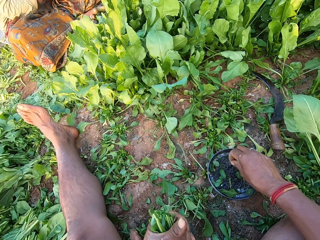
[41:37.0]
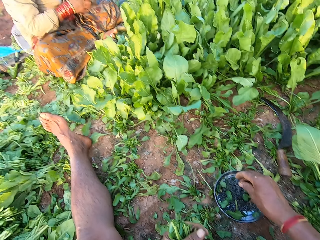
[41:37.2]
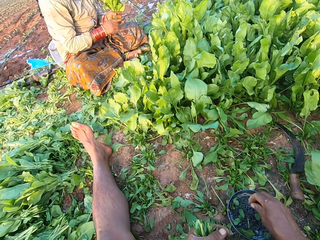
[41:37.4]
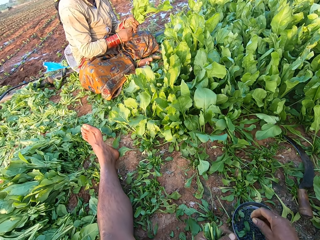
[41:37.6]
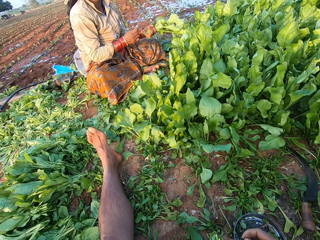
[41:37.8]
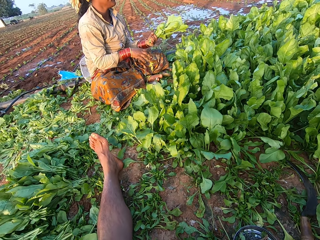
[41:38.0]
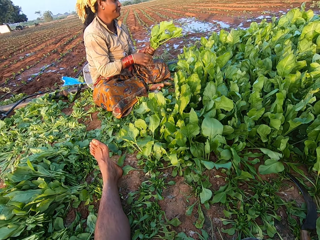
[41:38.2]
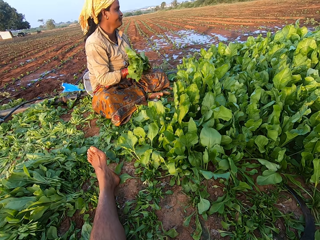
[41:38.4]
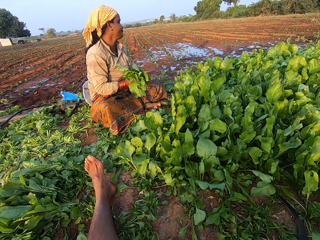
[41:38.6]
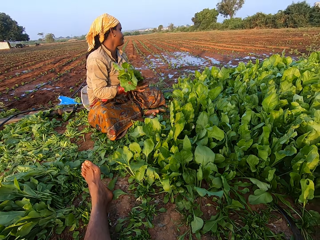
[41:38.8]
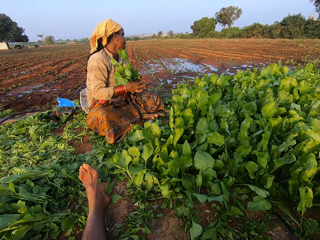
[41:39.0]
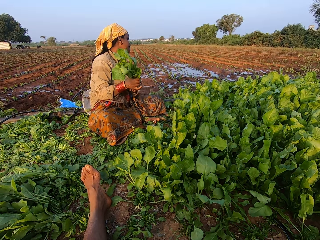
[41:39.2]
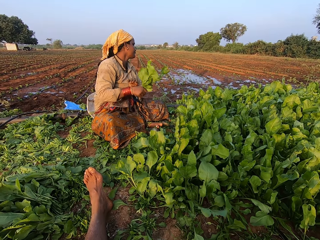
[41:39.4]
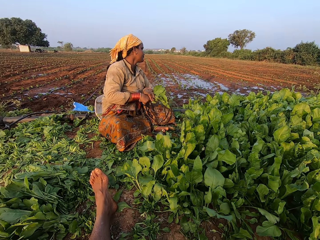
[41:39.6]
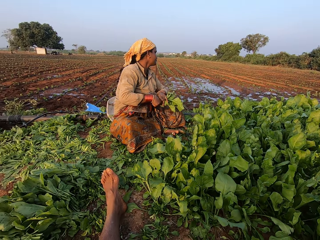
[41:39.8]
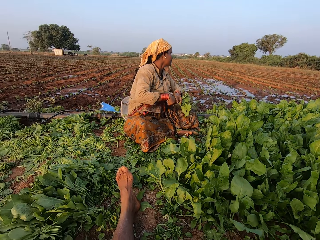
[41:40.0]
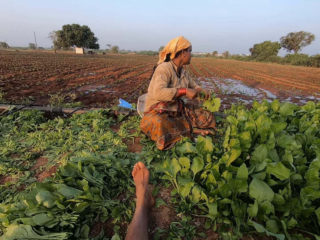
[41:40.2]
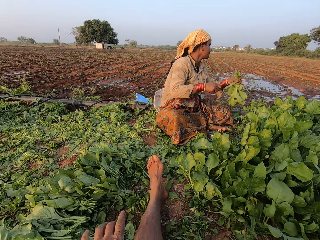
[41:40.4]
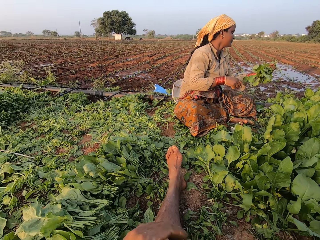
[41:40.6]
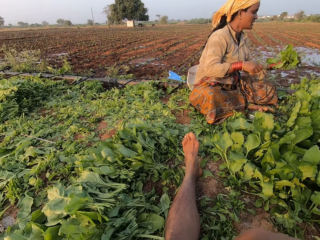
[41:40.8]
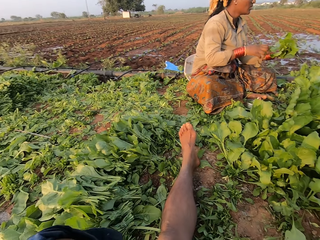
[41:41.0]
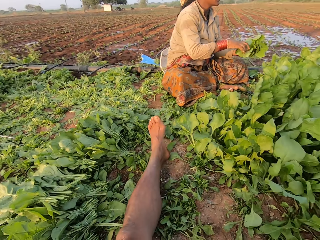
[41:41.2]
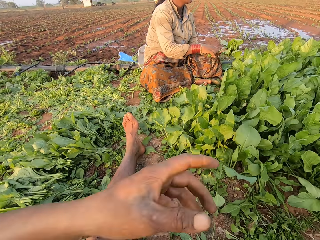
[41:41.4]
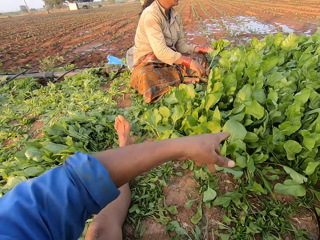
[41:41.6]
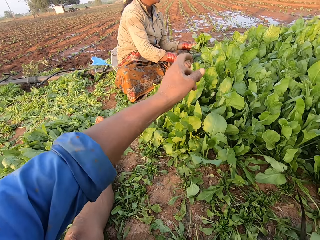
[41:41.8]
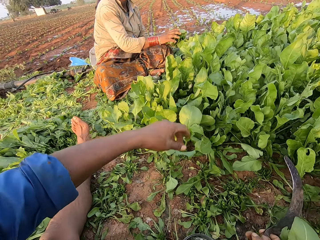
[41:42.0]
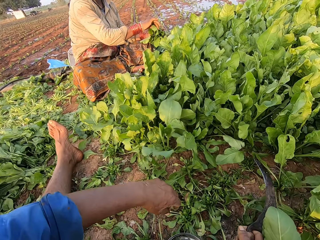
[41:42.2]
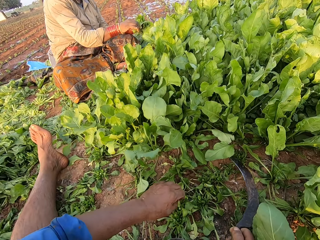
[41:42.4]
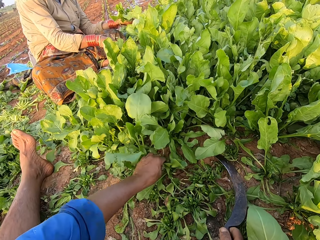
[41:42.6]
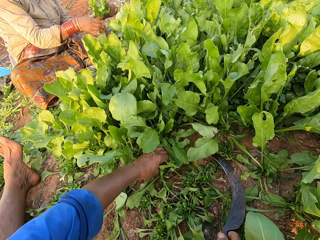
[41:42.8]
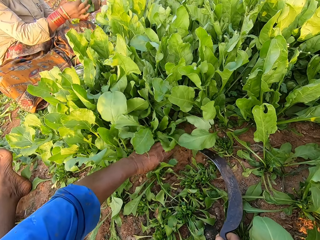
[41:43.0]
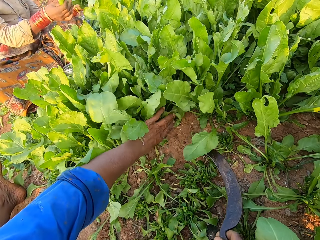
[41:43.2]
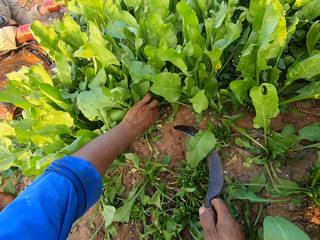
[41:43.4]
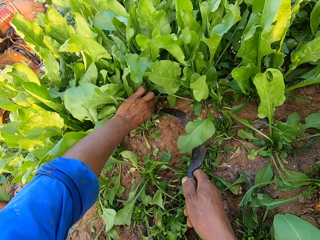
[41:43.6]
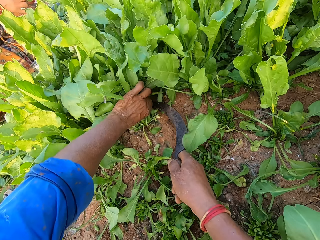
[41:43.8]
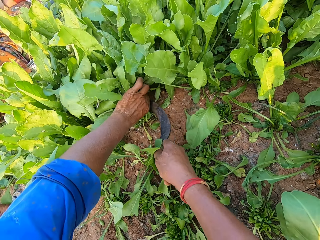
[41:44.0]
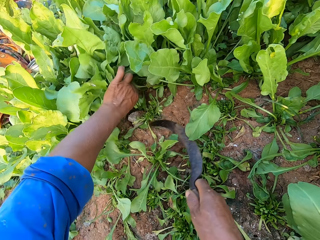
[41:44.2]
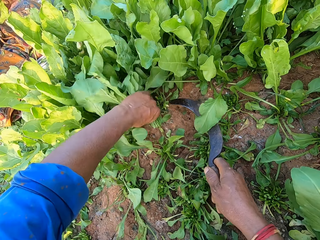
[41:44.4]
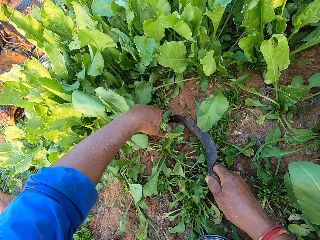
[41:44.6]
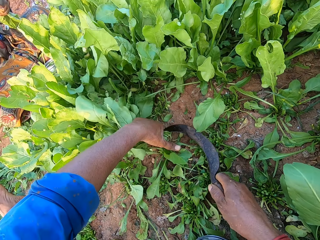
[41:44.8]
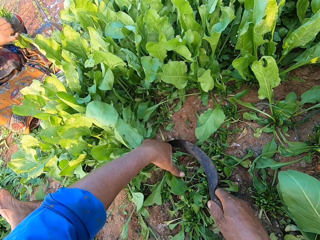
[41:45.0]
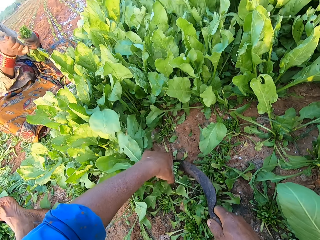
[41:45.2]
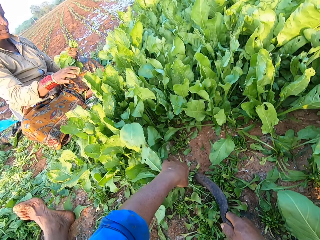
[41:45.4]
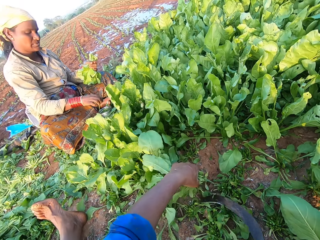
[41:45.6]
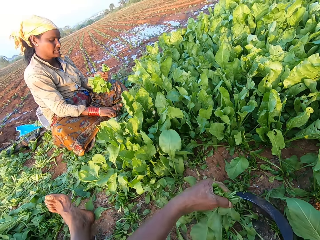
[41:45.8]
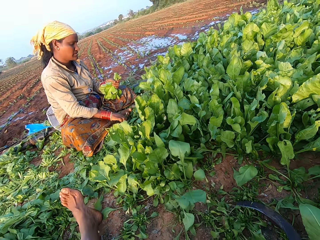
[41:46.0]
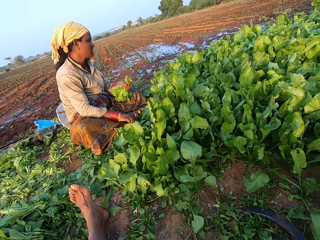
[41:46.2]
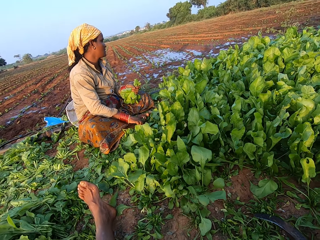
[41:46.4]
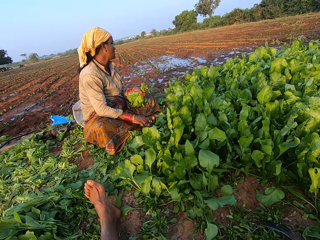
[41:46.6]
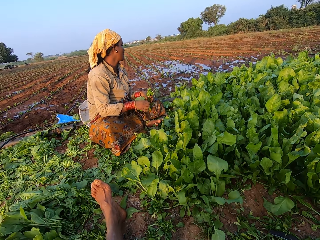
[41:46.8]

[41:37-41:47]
The camera wearer picks a rubber band from the metal plate on the ground with his right hand. The woman plucks the spinach plants in her left hand with her right hand. The woman converses with the camera wearer. The woman squeezes the spinach plants with her hands. The camera wearer converses with the woman. He puts a bunch of spinach on the ground. He touches his face with his left hand. The woman plucks a spinach stalk with her right hand from the spinach plants in her left hand. The camera wearer gestures with his left hand. The woman drops a spinach stalk on the ground with her right hand. She does so again. The camera wearer holds the spinach plants on the ground with his left hand. The woman picks a spinach leaf from the spinach plants in her left hand with her right hand. The camera wearer aligns the spinach in the left hand. The woman drops the spinach leaf on the ground with her right hand. The camera wearer picks the sickle from the ground with his right hand. He cuts the spinach plants from the ground with the sickle in his right hand. He picks a spinach plant from the ground with his left hand. He cuts the spinach with the sickle. He drops the sickle on the ground with his right hand.

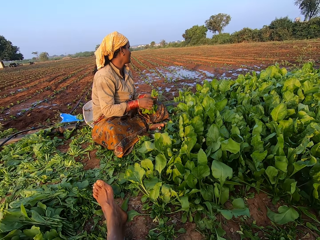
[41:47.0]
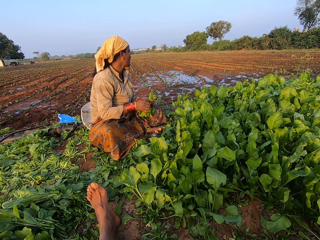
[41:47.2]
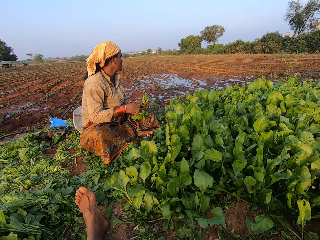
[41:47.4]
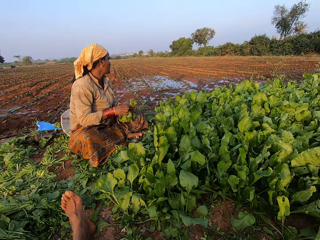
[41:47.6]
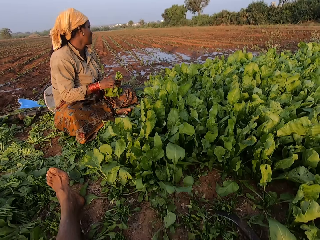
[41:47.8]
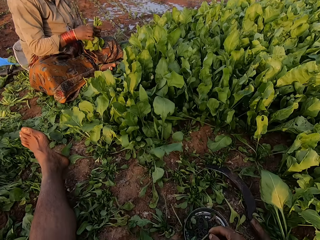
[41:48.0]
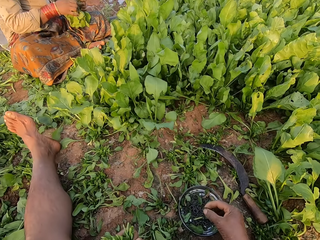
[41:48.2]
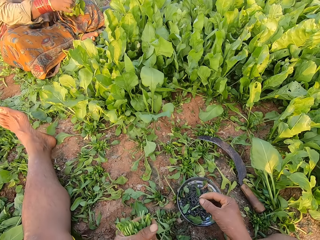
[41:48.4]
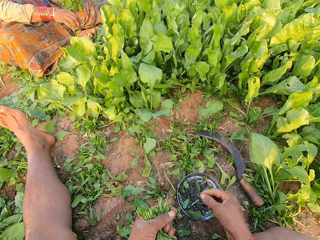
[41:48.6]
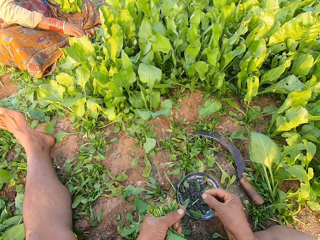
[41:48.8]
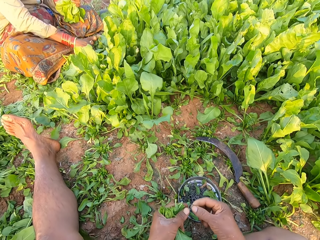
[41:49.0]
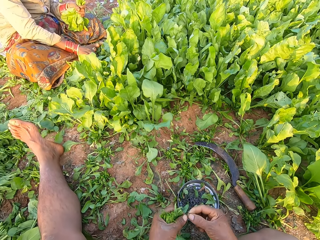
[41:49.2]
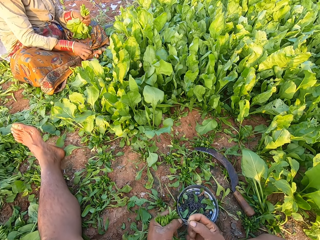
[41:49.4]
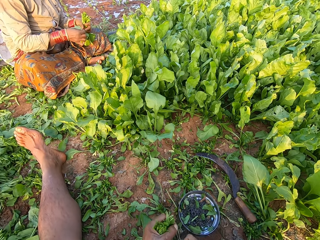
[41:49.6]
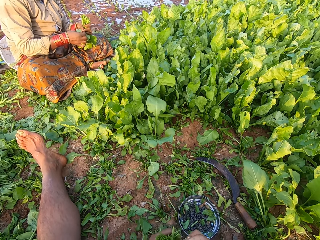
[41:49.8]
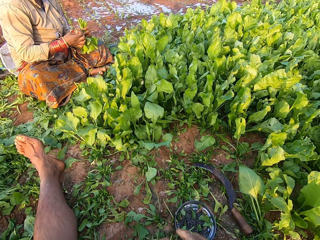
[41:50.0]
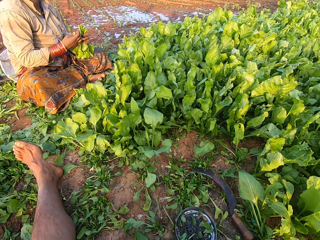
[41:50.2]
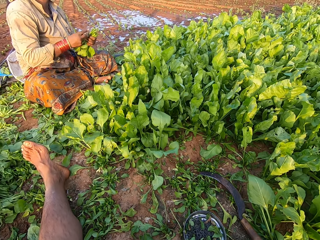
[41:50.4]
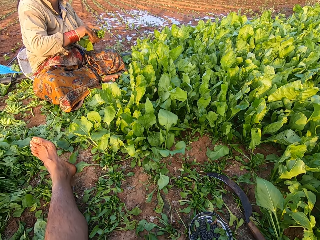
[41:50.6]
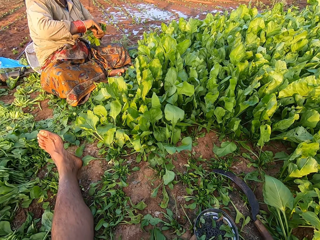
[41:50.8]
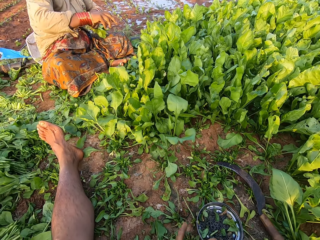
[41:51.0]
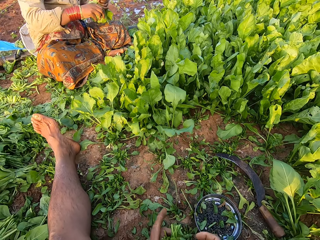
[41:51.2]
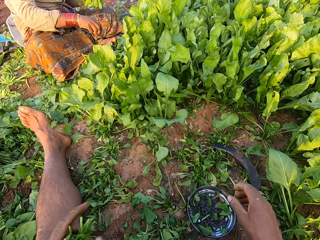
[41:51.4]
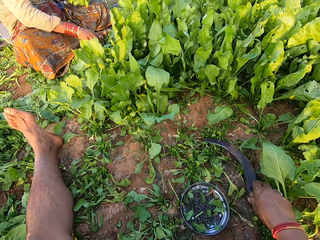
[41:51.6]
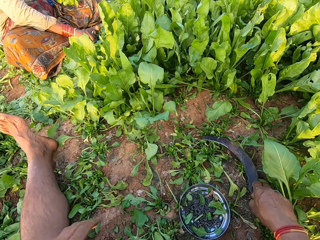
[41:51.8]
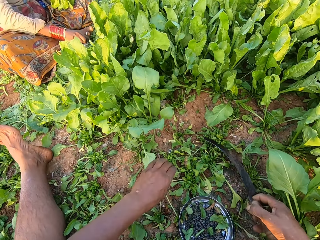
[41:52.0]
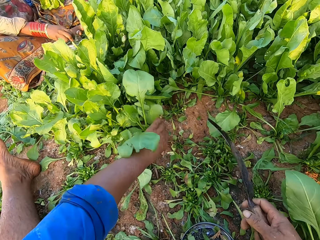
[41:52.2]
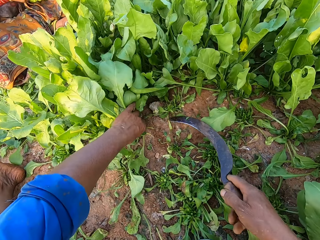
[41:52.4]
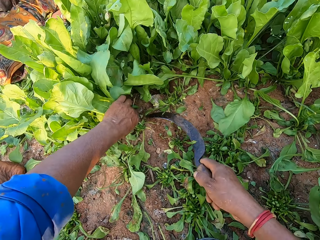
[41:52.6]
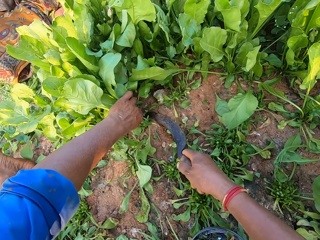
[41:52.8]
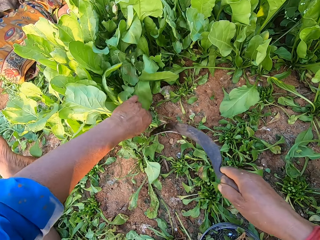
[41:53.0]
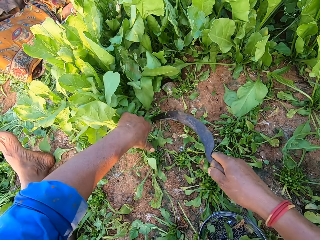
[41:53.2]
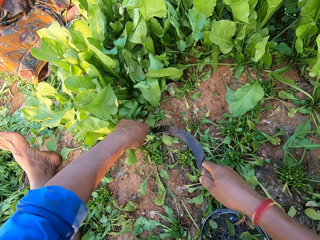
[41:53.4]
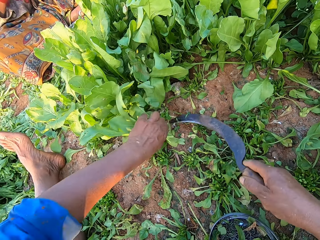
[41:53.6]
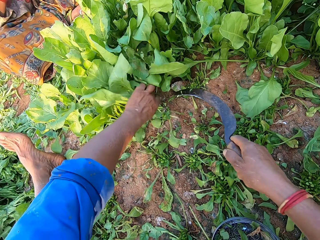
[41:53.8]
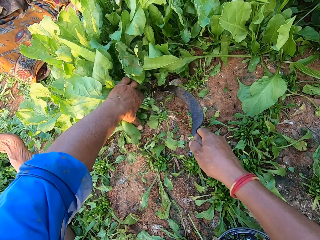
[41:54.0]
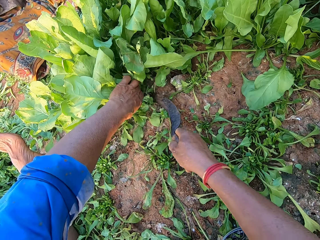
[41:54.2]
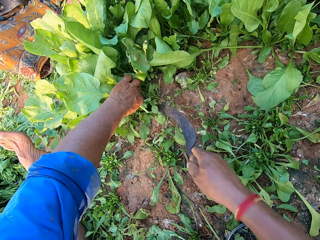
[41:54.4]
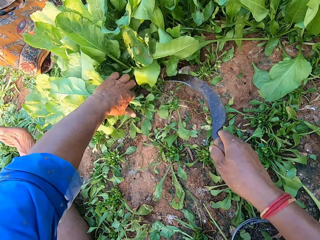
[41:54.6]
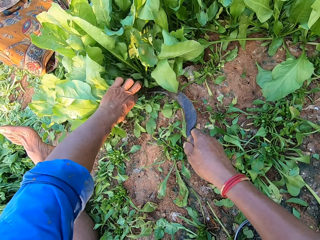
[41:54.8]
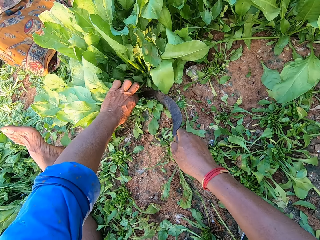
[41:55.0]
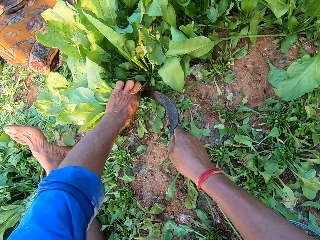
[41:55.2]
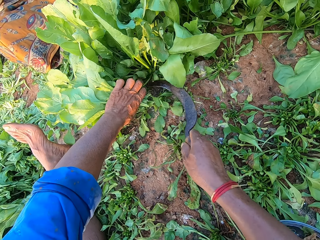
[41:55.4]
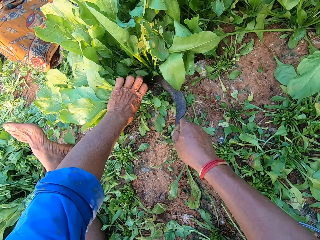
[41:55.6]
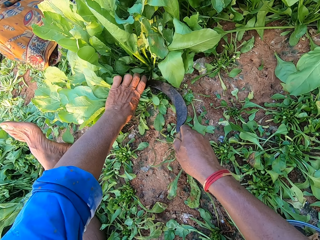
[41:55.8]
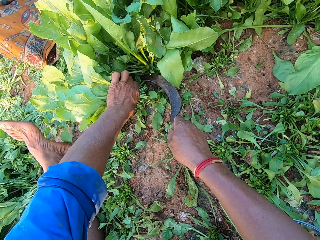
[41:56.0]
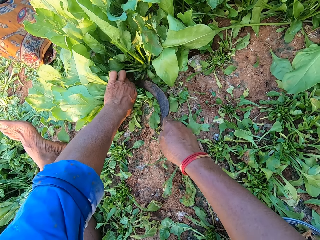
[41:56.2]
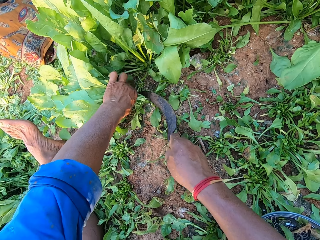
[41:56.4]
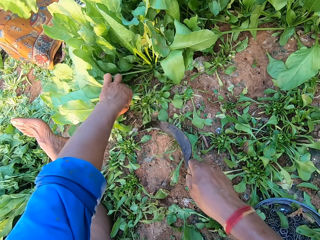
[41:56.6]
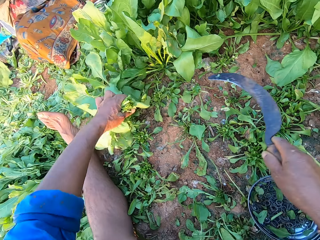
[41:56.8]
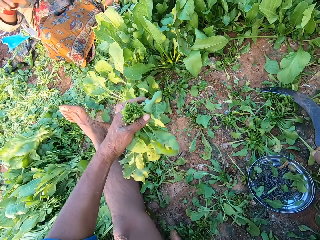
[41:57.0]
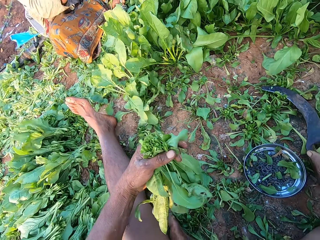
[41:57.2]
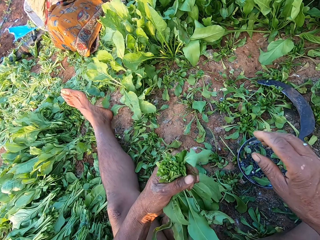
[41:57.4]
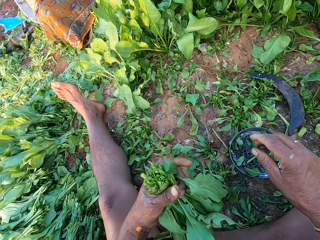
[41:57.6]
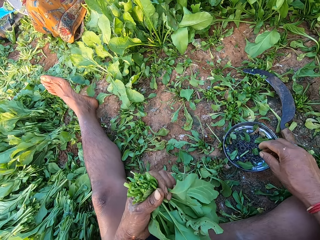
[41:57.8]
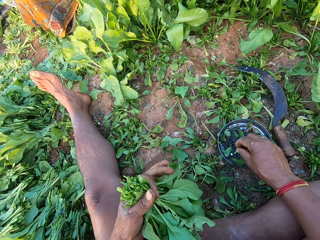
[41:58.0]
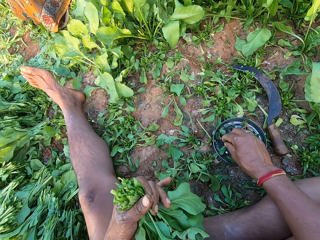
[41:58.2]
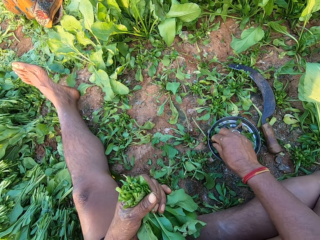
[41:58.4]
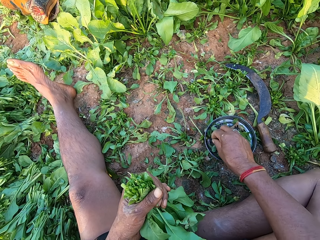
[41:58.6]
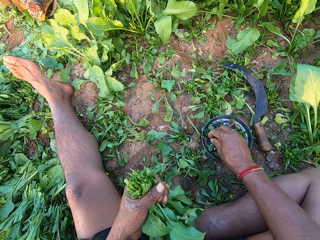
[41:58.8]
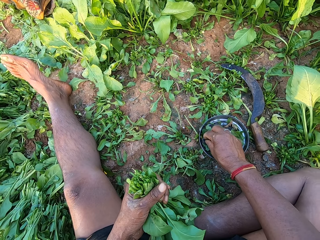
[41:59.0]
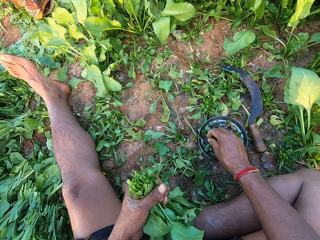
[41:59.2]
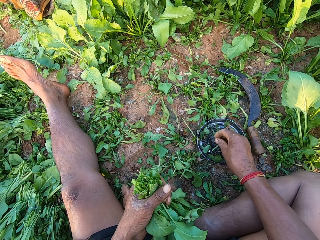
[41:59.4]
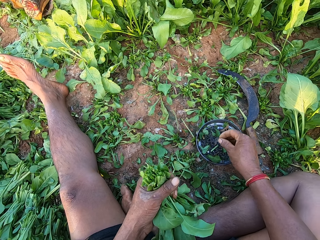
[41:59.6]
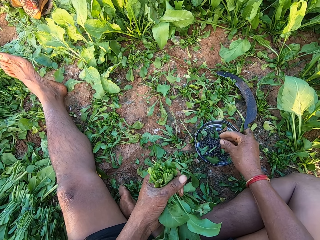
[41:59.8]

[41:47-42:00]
The woman picks a rubber band from the metal plate on the ground with her right hand. The camera wearer converses with the woman. The woman stretches the rubber band with her hands. The camera wearer picks a rubber band from the metal plate on the ground with his right hand. The woman picks a rubber band from a metal bowl on the ground with her right hand. The camera wearer holds the rubber band with his hands. He stretches the rubber band with his hands. He wraps the rubber band around his right hand. The woman binds the spinach plants in her left hand with the rubber band in her right hand. The camera wearer ties a bunch of spinach with a bladder. He drops the bundle of spinach plants on the ground with his left hand. He picks the sickle from the ground with his right hand. The woman picks a rubber band from the metal plate on the ground with her right hand. The camera wearer holds the spinach plants on the ground with his left hand. He cuts the spinach plants from the ground with the sickle in his right hand. He cuts the spinach with the sickle repeatedly. Another woman drops the bundle of spinach plants on the ground with her right hand. The camera wearer drops the sickle on the ground with his right hand. He picks a rubber band from the metal plate on the ground with his right hand.
